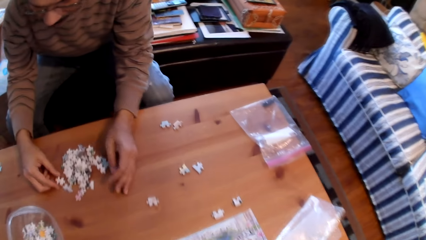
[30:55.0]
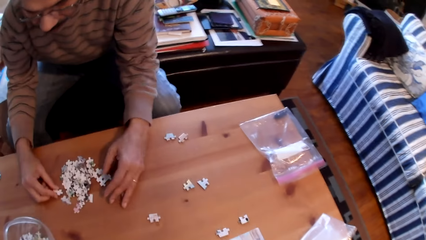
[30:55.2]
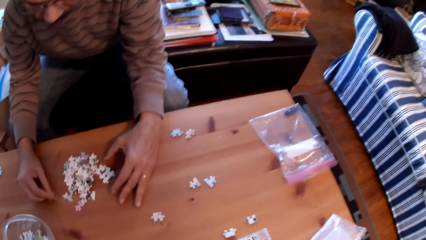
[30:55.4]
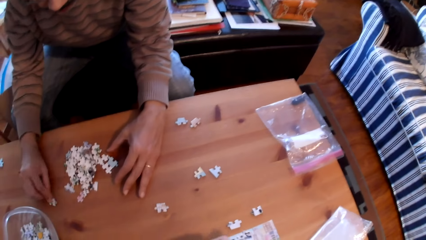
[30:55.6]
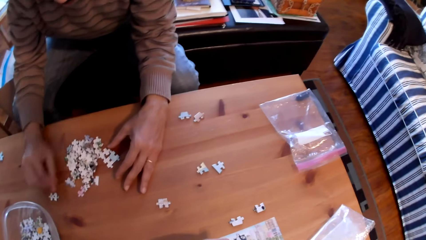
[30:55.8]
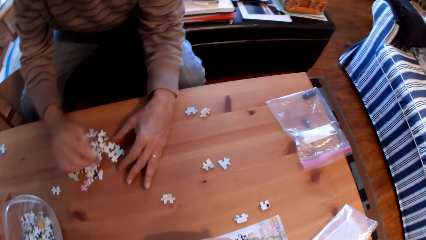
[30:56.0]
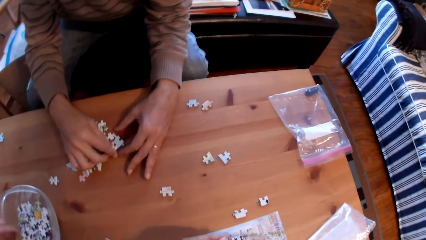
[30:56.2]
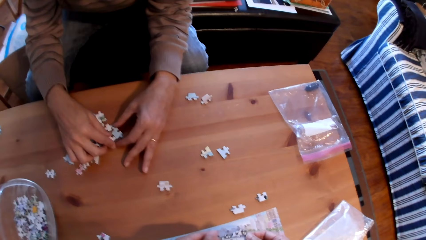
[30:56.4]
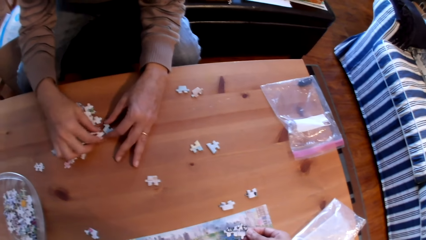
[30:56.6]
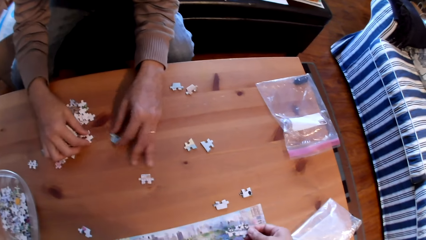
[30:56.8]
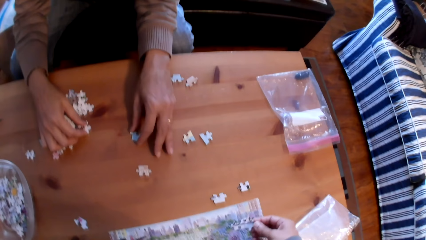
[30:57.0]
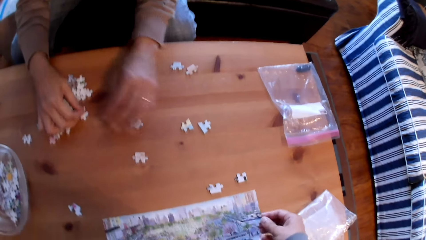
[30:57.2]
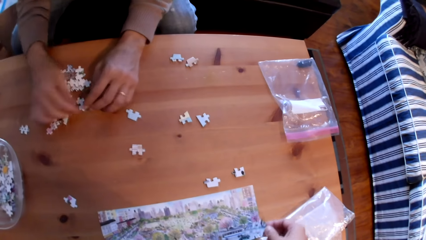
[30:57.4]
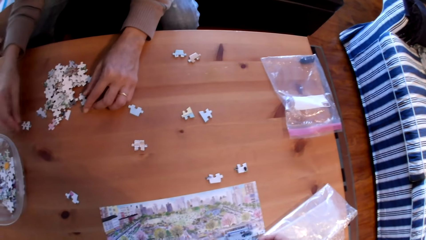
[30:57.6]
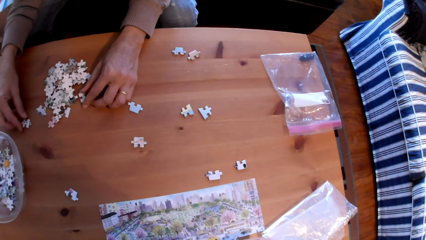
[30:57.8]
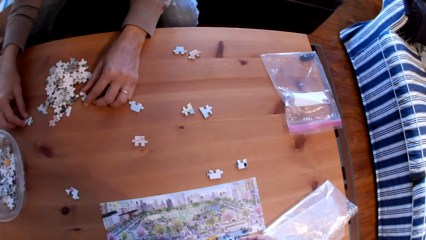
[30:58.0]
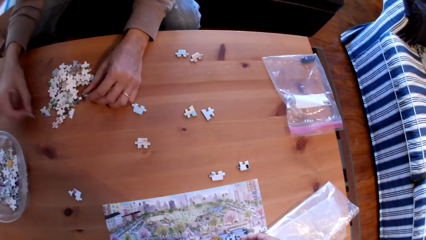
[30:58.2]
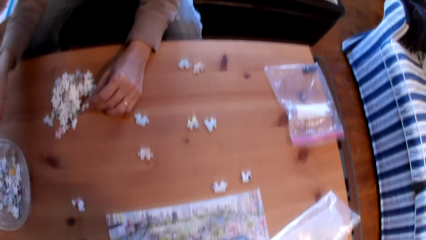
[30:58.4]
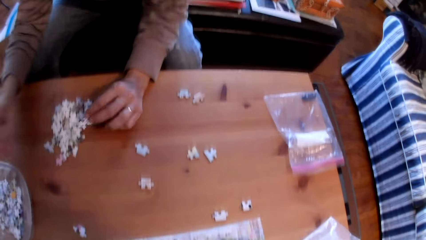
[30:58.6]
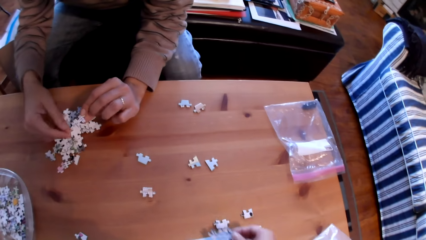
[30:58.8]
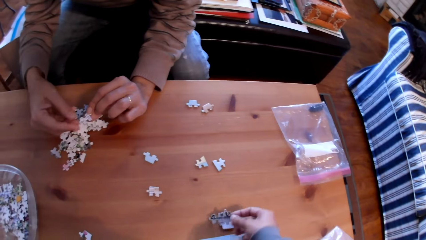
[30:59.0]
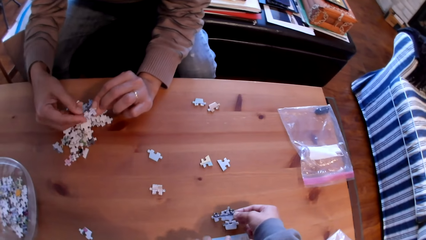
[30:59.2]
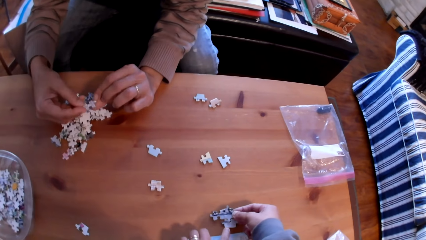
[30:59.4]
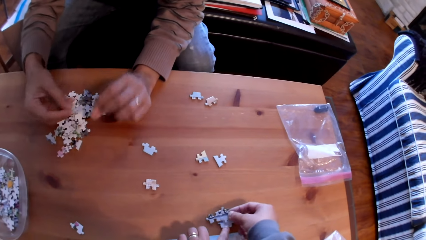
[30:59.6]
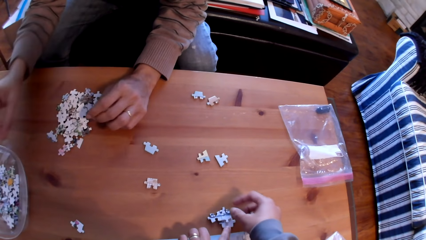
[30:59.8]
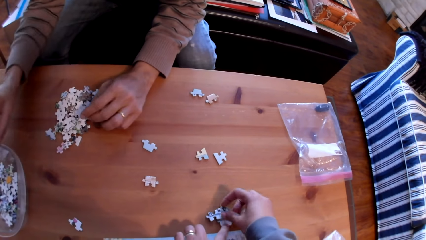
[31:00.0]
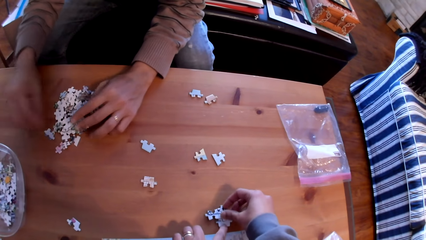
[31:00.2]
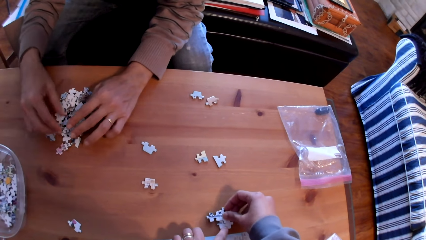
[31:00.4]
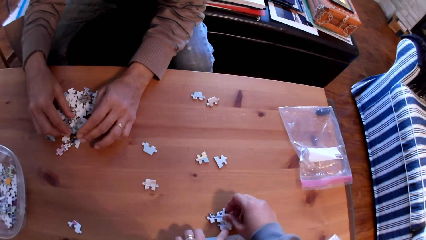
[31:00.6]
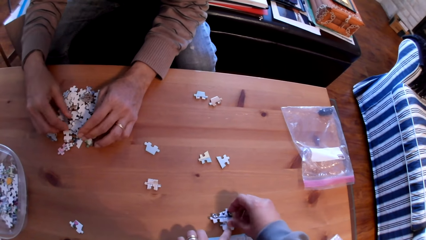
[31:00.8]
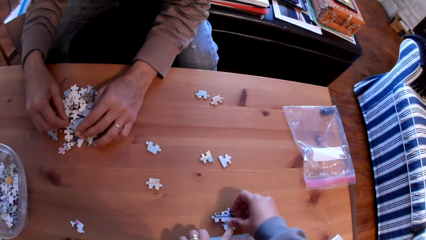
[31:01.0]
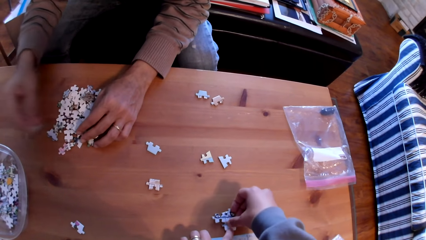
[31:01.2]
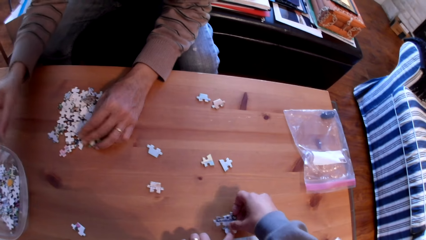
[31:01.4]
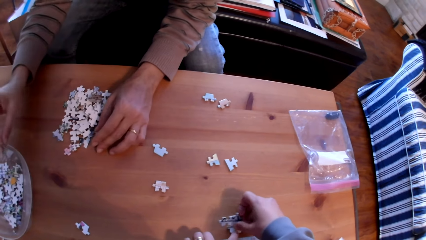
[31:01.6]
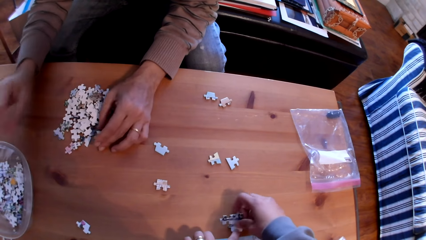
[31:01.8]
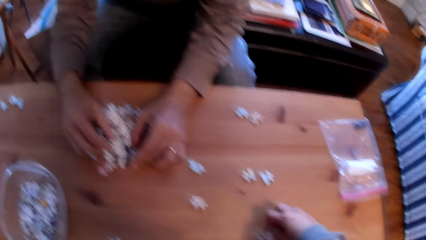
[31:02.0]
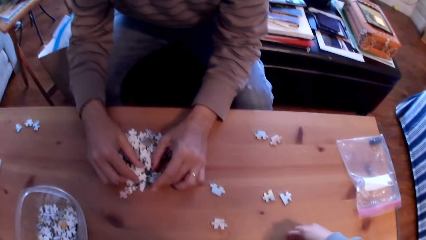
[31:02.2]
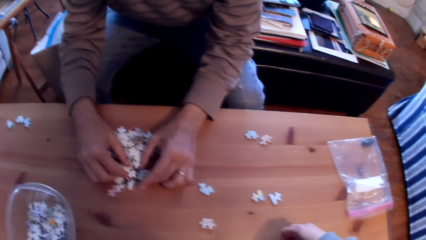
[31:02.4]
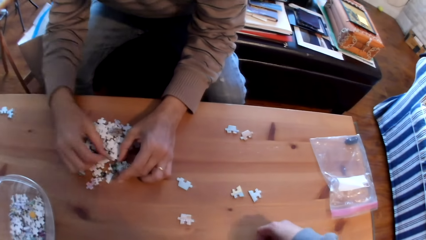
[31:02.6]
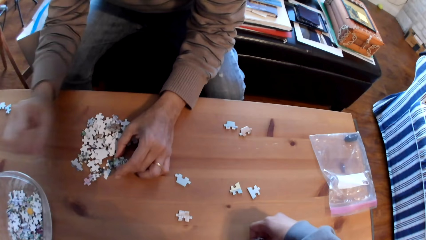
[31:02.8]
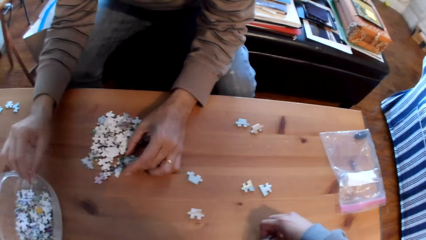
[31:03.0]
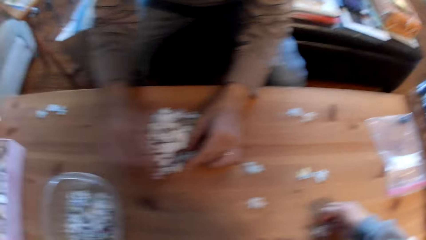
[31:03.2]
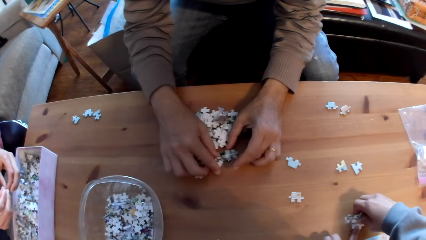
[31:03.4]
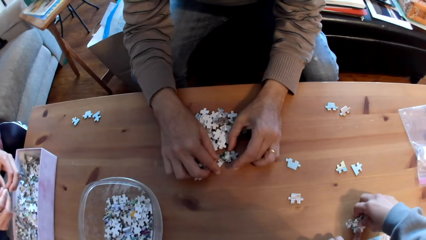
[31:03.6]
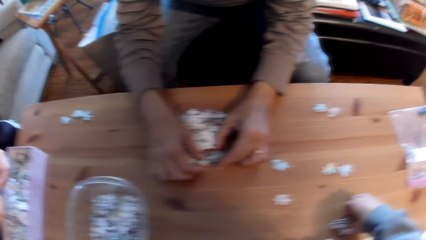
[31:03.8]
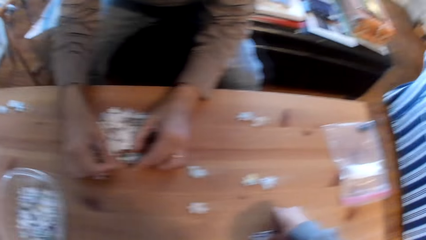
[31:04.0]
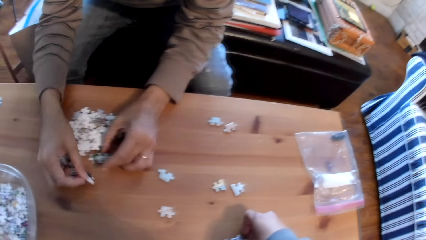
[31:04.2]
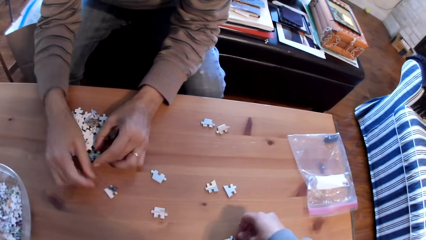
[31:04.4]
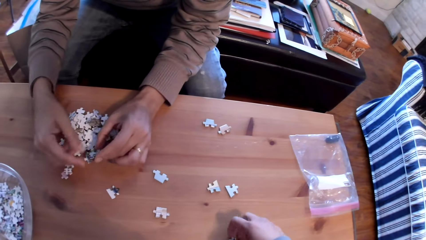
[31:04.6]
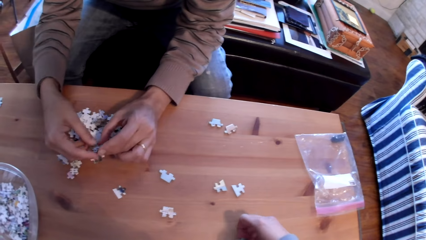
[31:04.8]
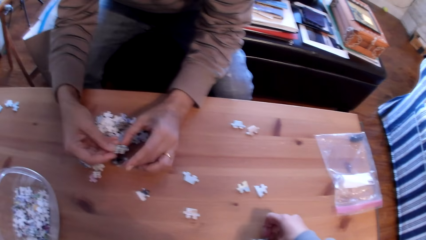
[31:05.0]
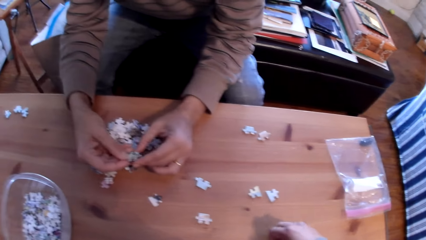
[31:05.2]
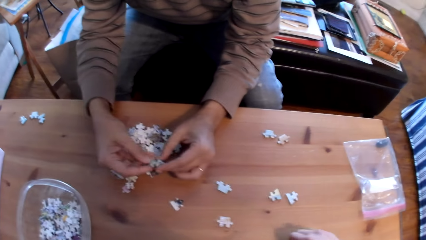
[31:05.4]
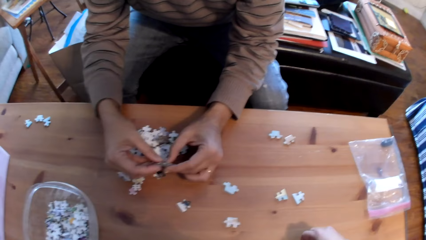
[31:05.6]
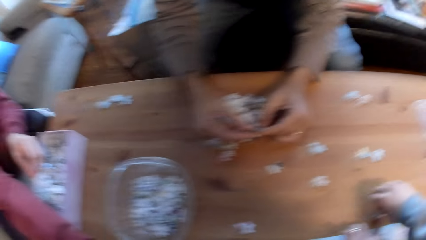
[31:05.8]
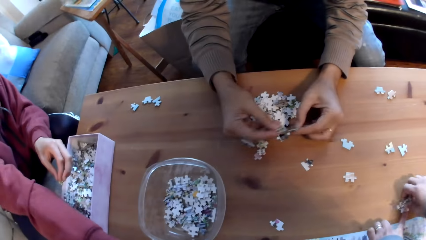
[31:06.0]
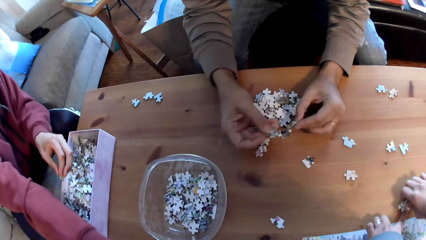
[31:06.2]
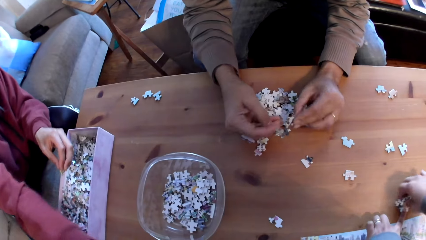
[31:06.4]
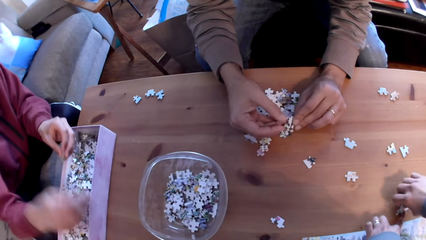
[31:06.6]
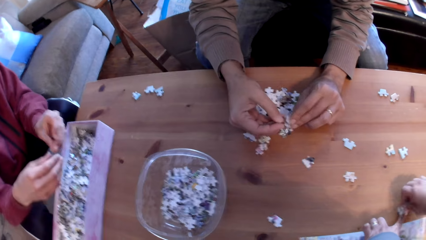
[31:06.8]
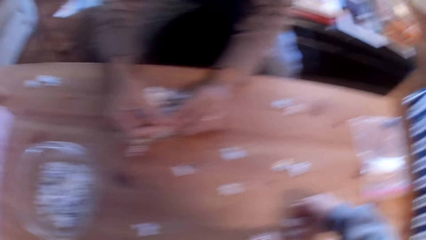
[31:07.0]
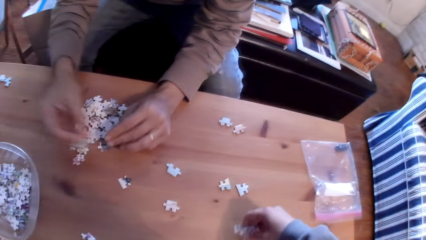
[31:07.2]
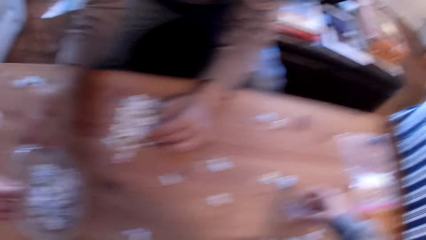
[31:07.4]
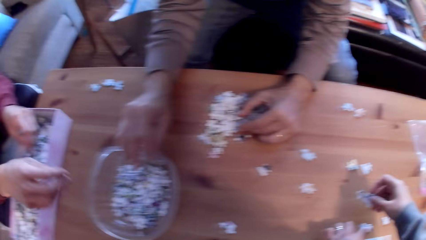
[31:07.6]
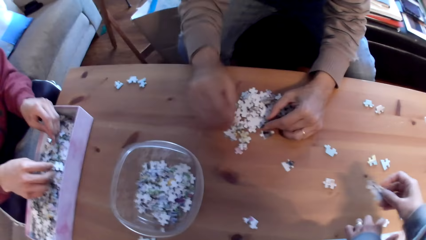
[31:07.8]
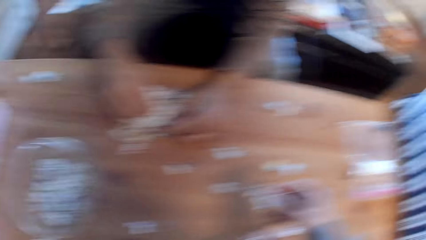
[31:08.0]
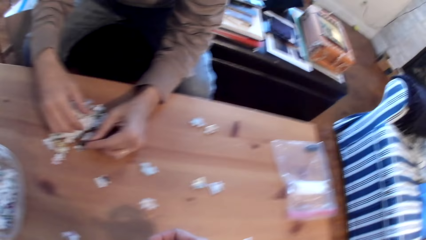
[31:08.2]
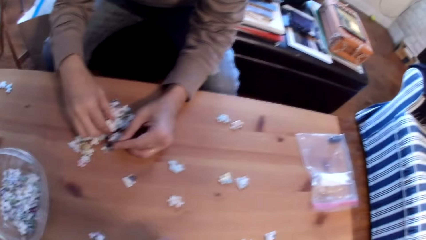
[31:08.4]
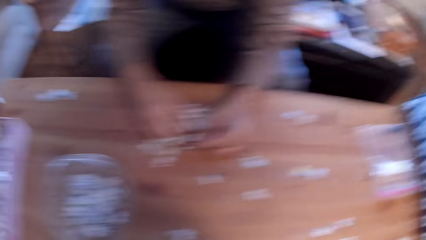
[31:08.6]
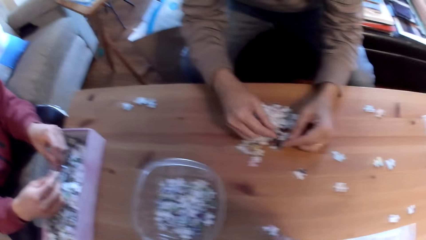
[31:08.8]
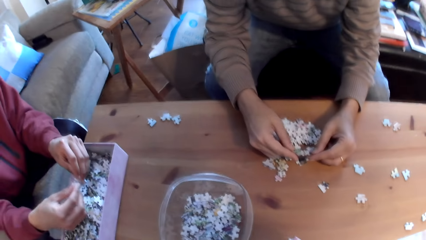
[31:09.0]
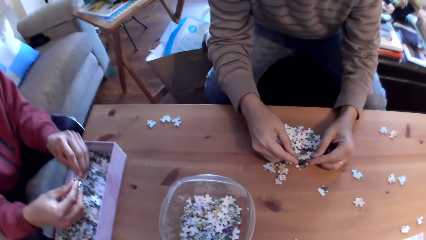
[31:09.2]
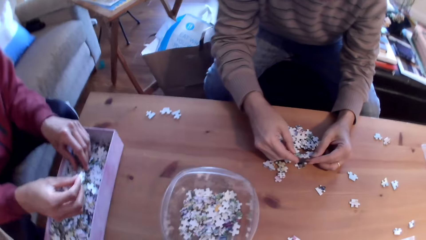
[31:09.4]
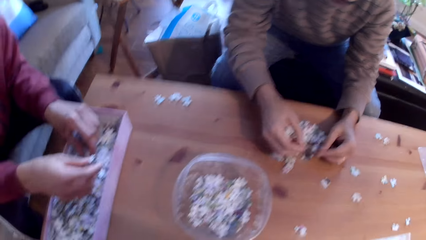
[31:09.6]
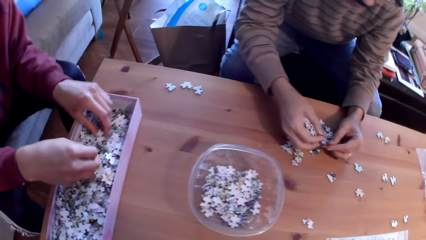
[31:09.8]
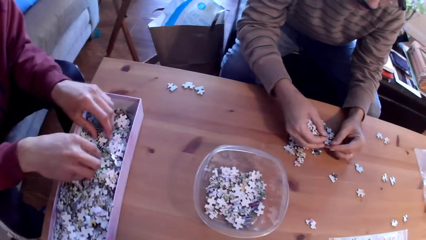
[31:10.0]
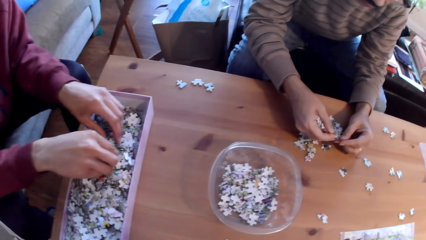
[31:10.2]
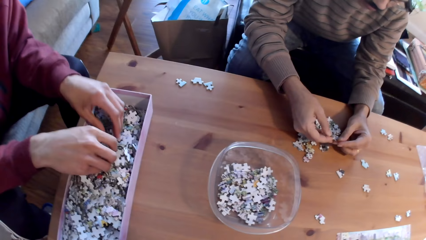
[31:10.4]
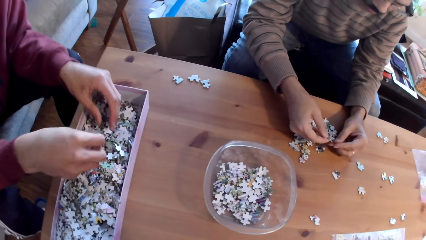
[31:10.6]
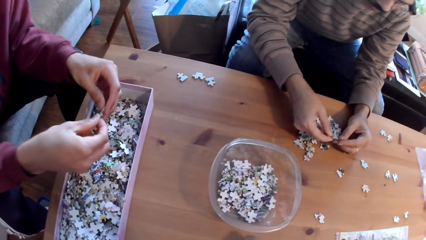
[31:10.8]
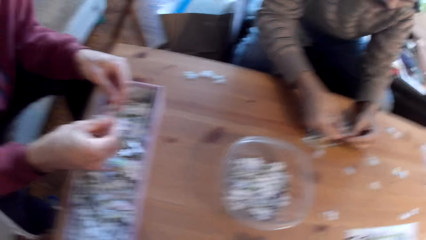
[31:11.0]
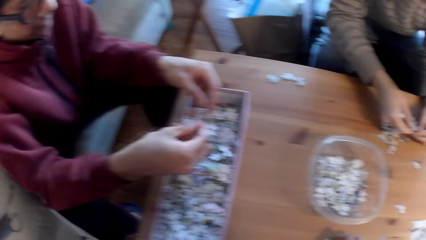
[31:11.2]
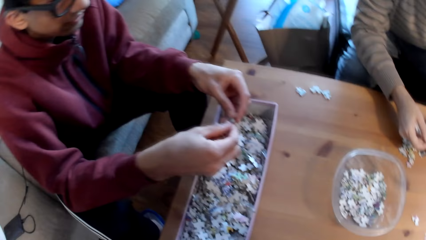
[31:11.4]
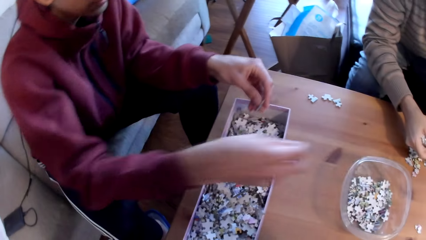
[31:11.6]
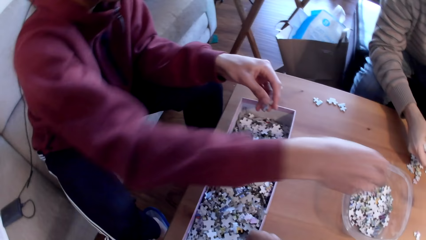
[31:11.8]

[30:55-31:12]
A man sorts puzzle pieces on the table. The man arranges the cards. The camera wearer sorts puzzle pieces on the table. The man places puzzle pieces in the bowl and sorts puzzle pieces on the table. Another man touches puzzle pieces in the box.
